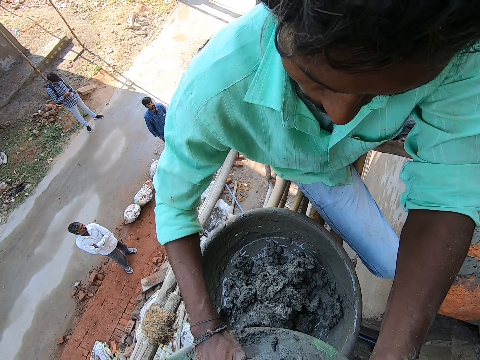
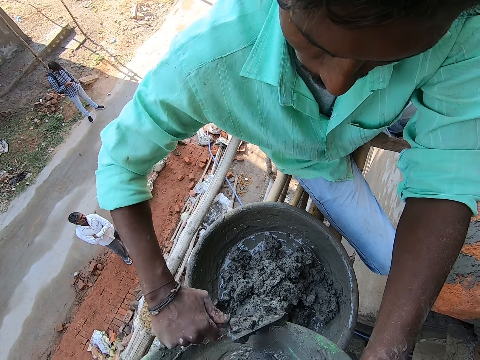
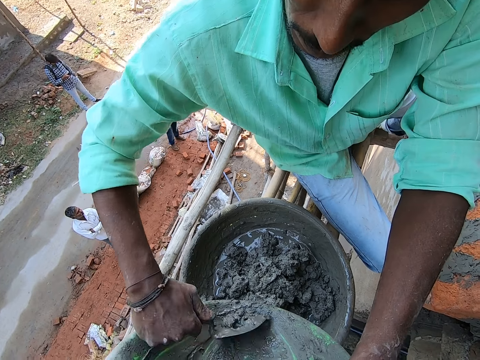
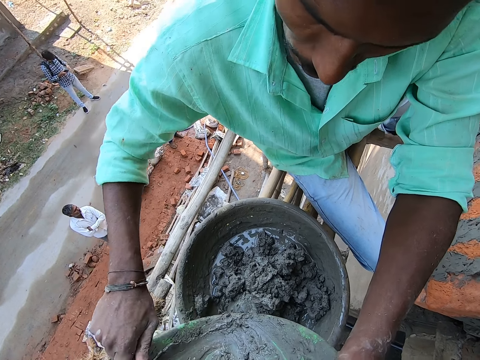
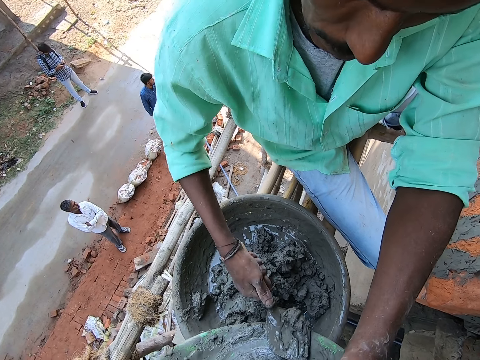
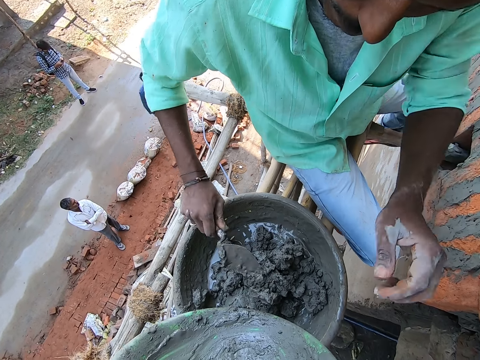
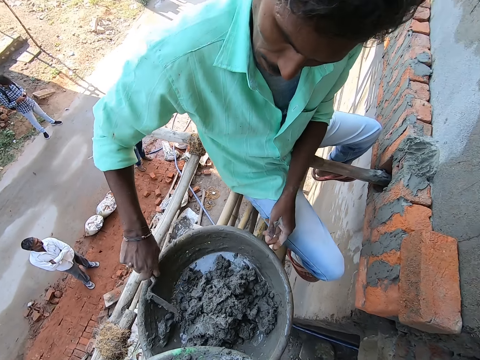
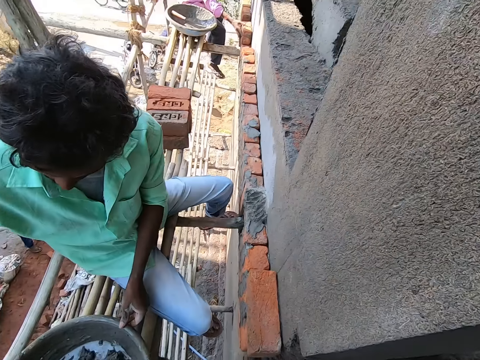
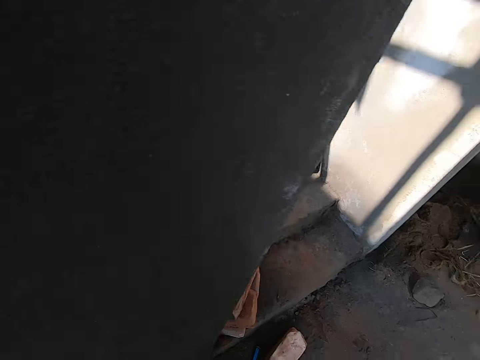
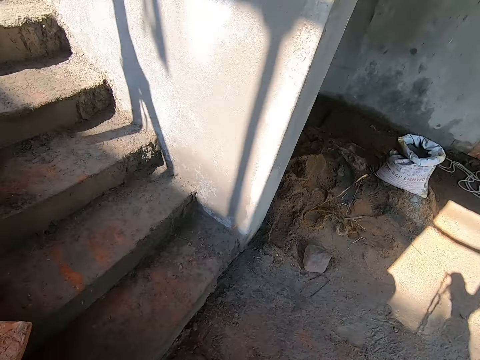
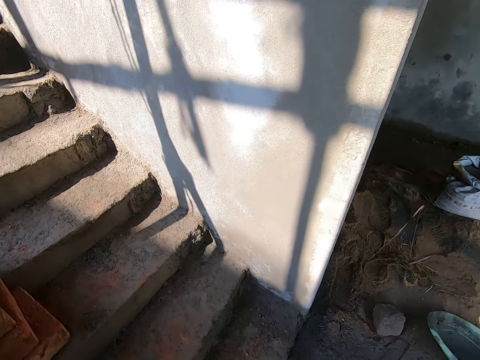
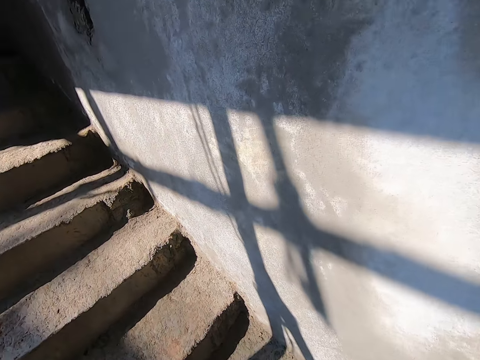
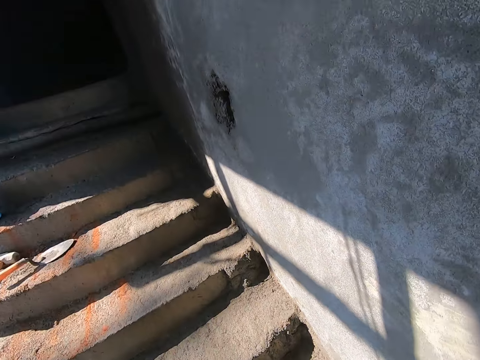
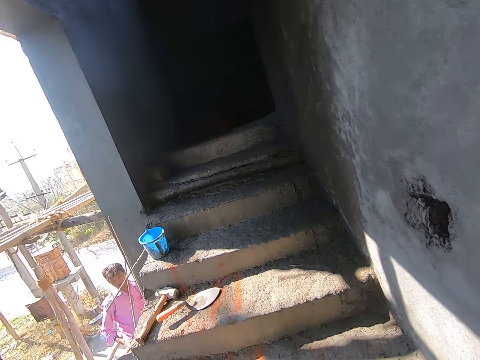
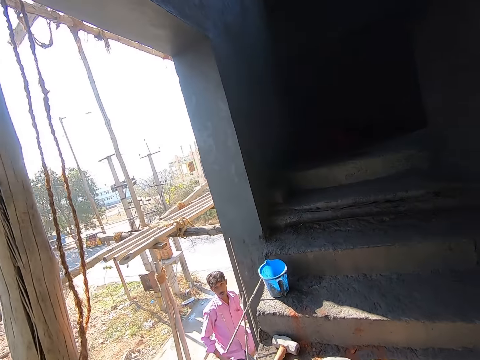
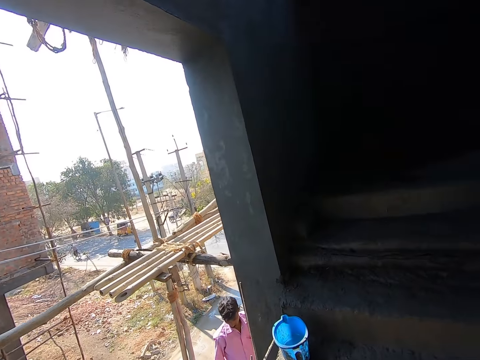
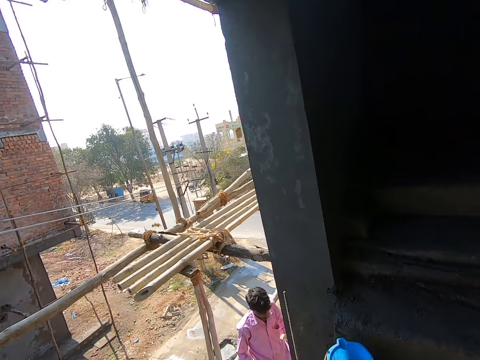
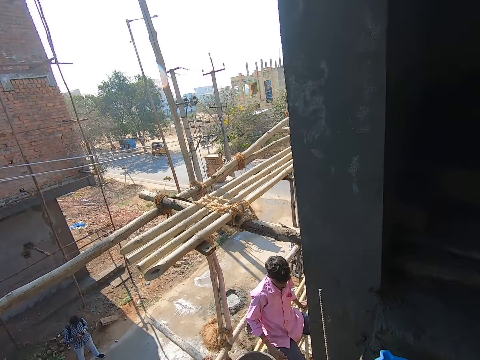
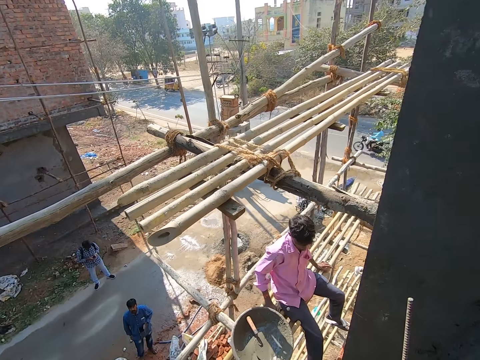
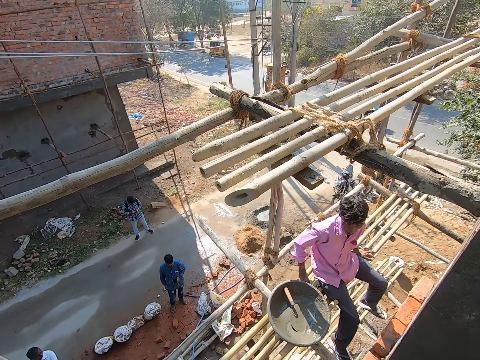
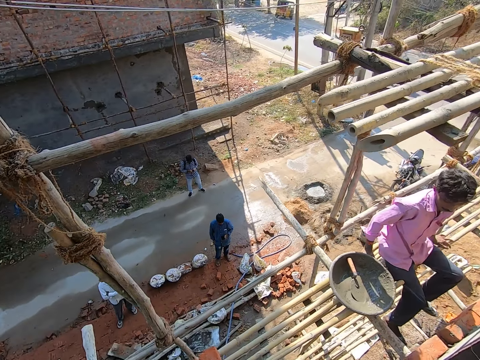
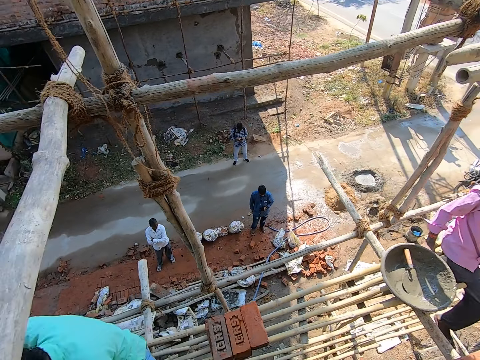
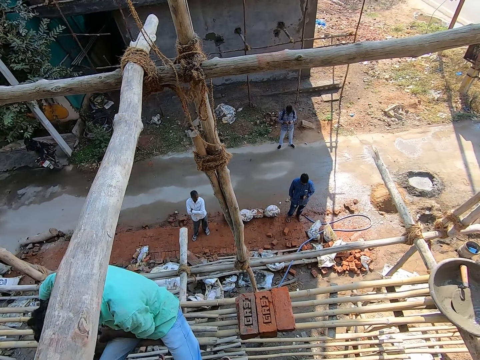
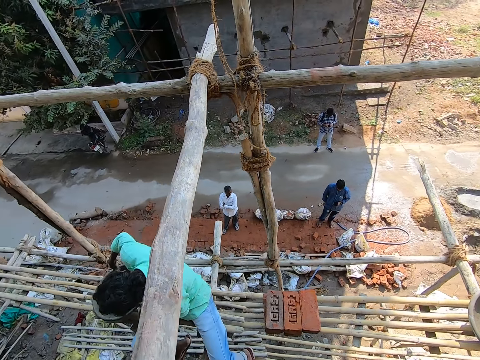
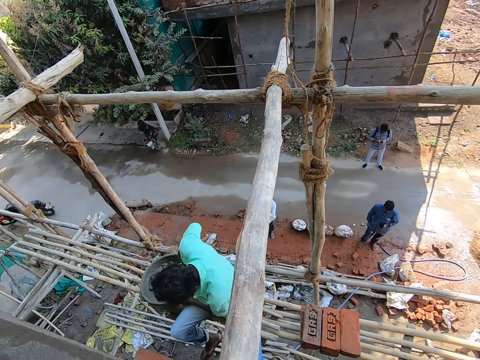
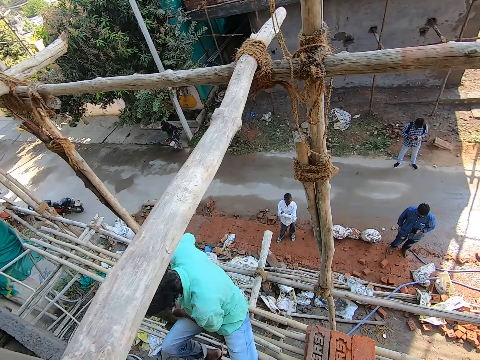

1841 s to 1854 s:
The camera wearer turns around. They throw the basket on the floor, walk up the stairs and talk to a man. The man talks to the camera wearer. The camera wearer looks at the man. The man mixes cement in the bowl with the trowel in his right hand.

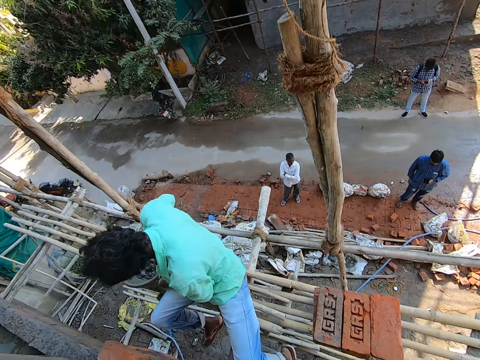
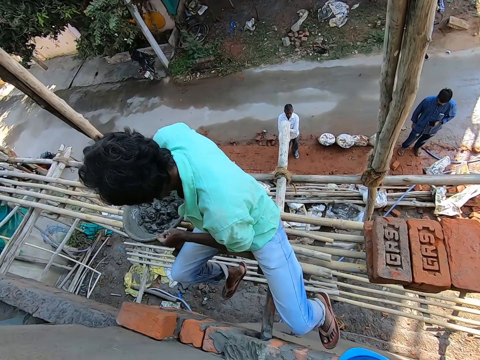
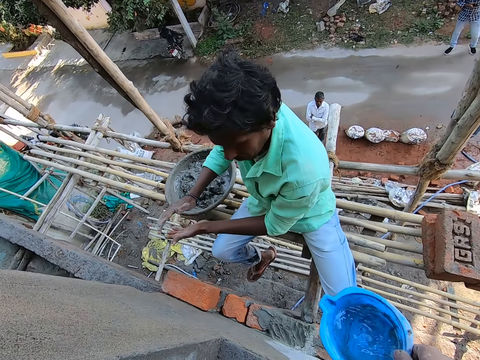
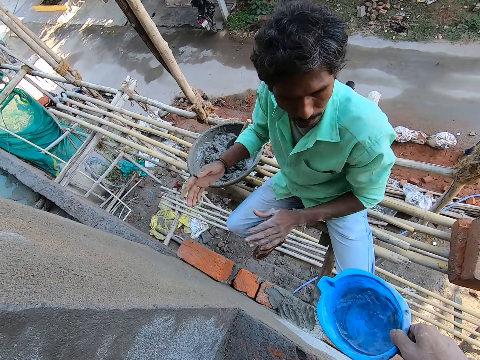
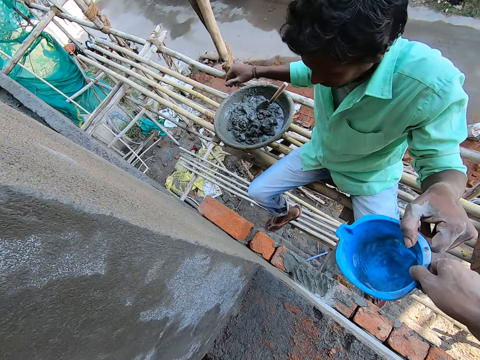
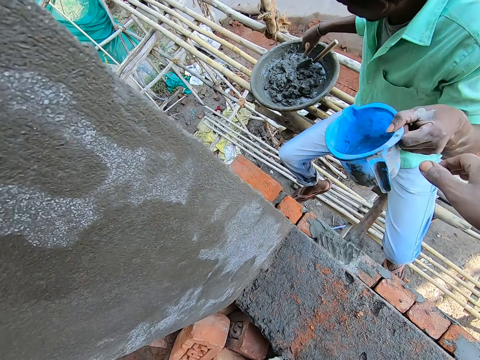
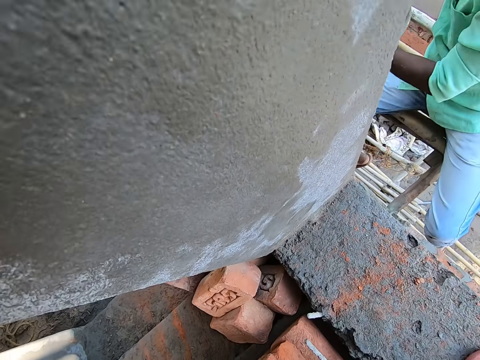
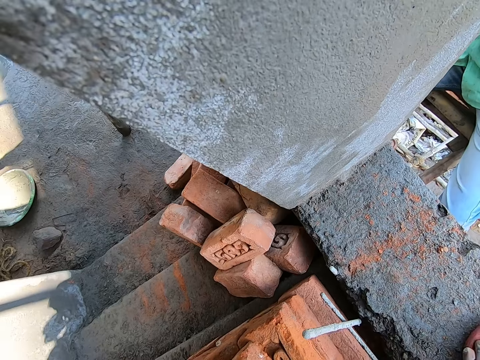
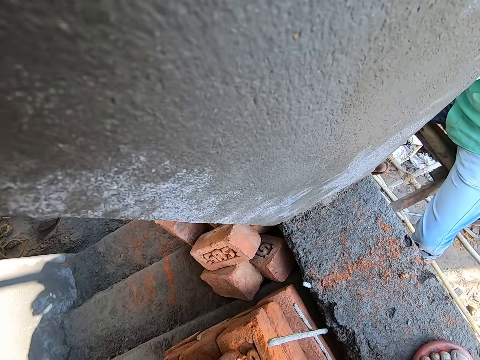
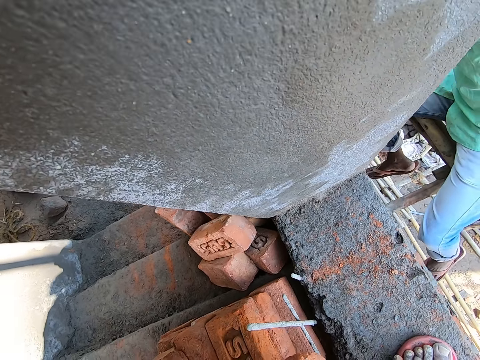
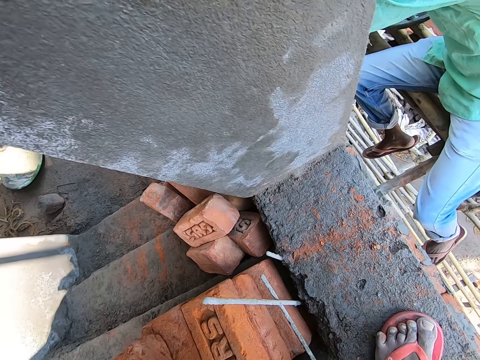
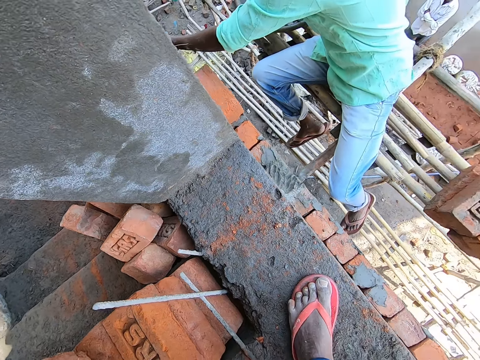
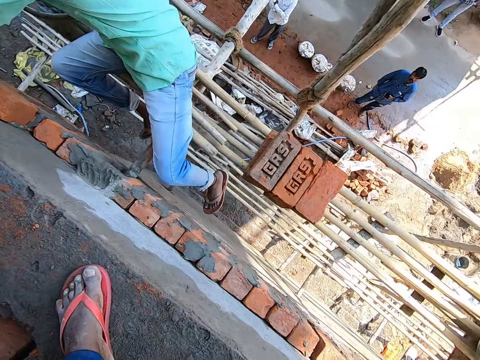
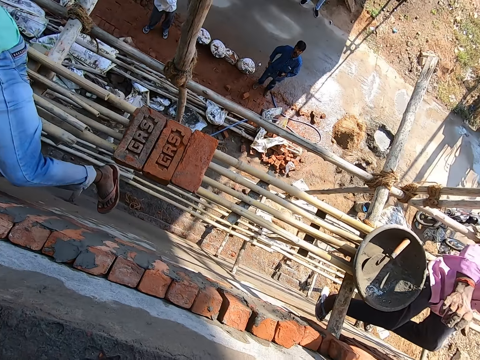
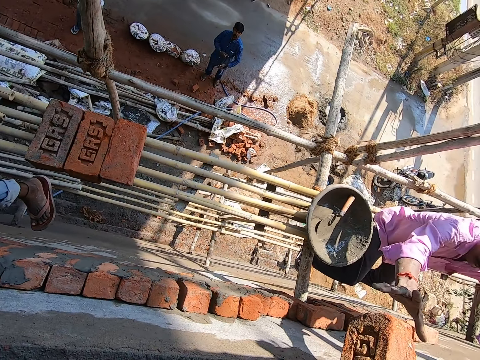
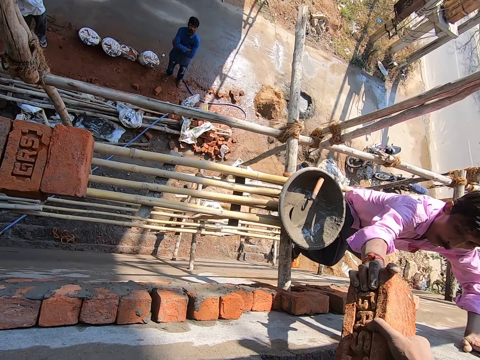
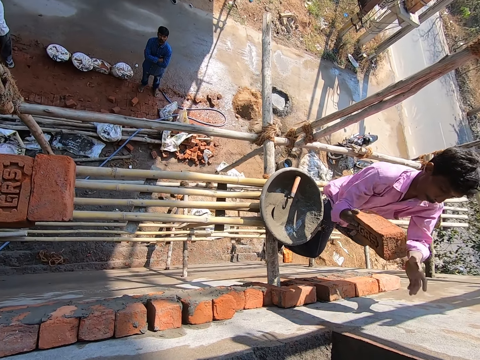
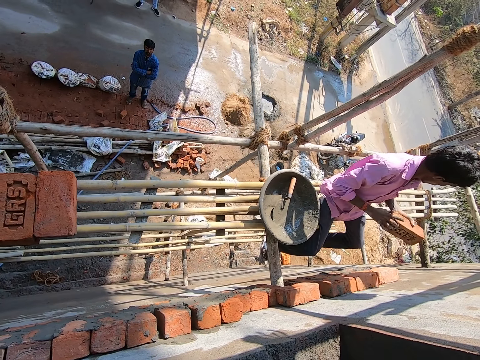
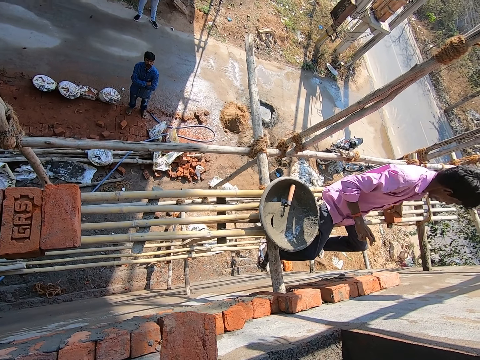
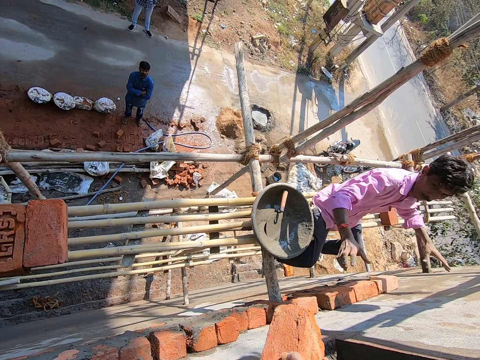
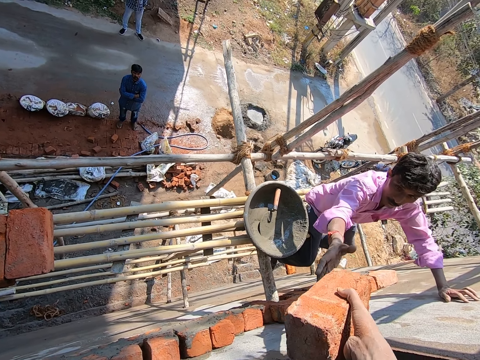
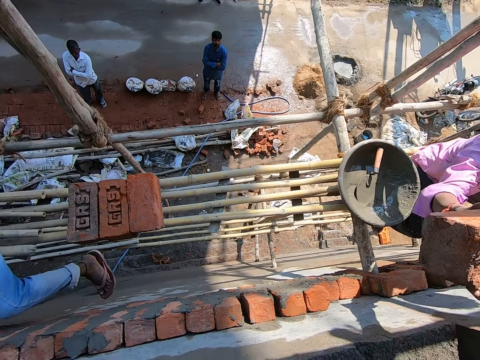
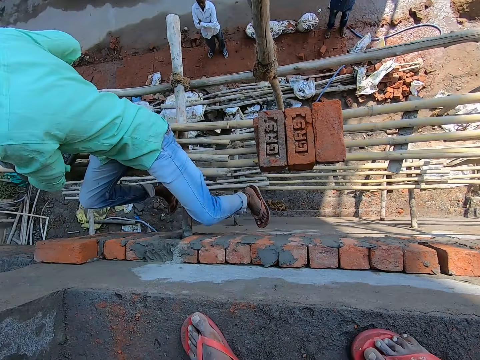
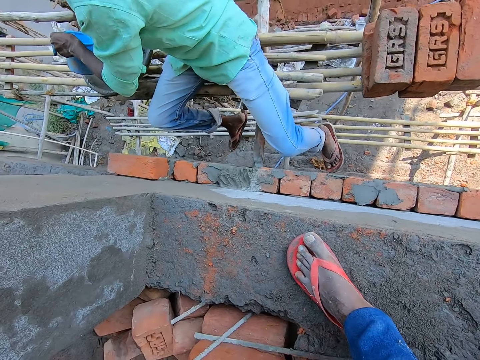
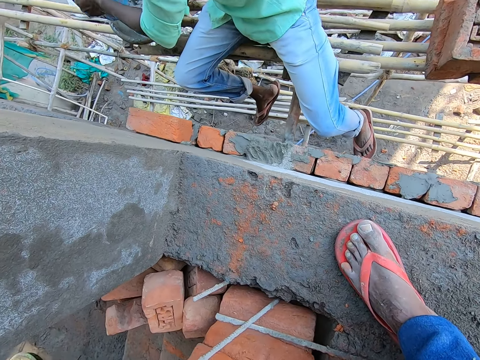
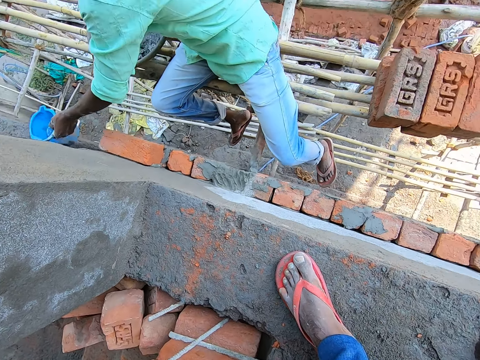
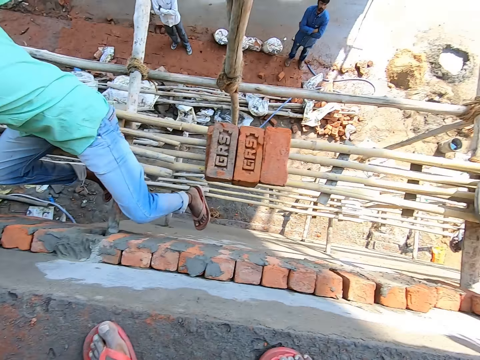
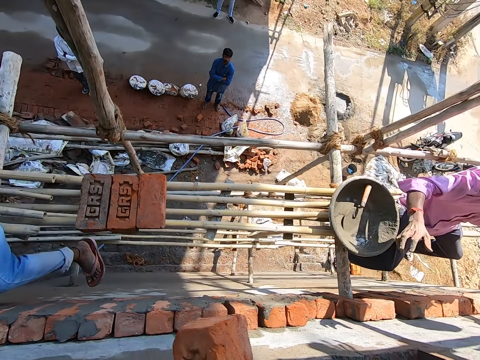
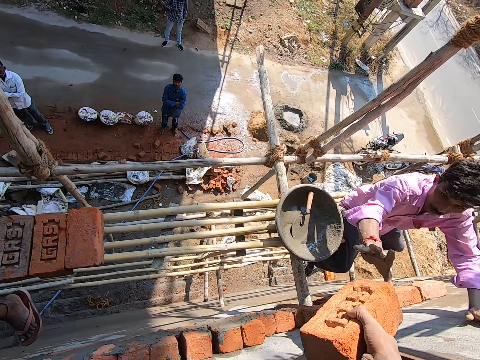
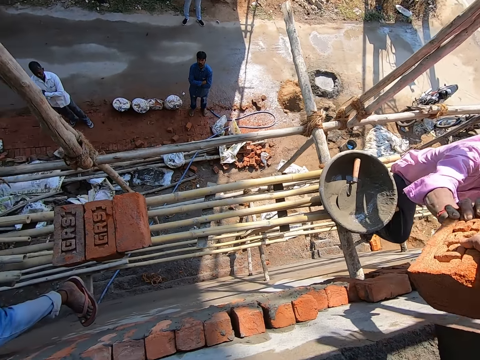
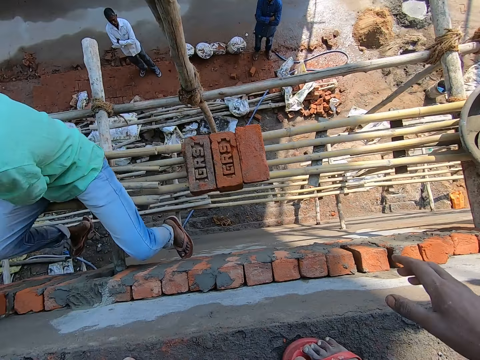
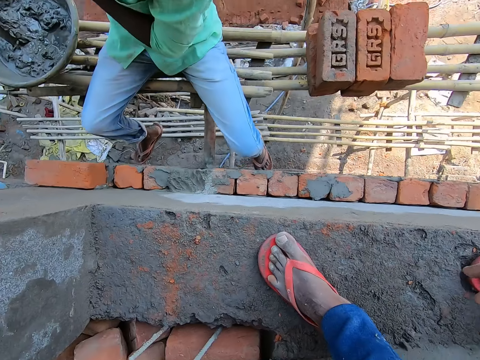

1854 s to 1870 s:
The camera wearer passes a bowl of water to a man with his right hand. The man rubs his hands together. The man collects the bowl of water from the camera wearer with his left hand. The camera wearer picks up a brick. He talks to another man. He passes a brick to the other man with his right hand. The other man passes the brick to his left hand and drops the brick on the bamboo scaffolding with his left hand. The camera wearer passes a brick to the other man with his right hand. The first man pours water into his cement bowl with his left hand. The camera wearer picks up a brick. The first man drops the bowl of water with his left hand. The camera wearer passes a brick to the other man with his right hand.
